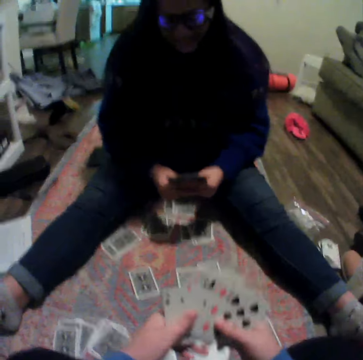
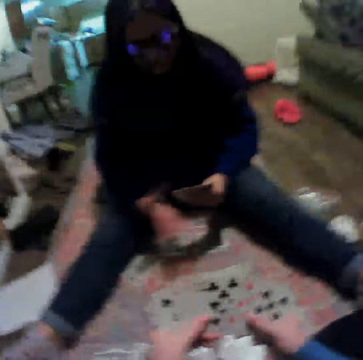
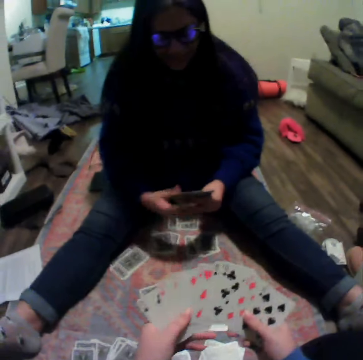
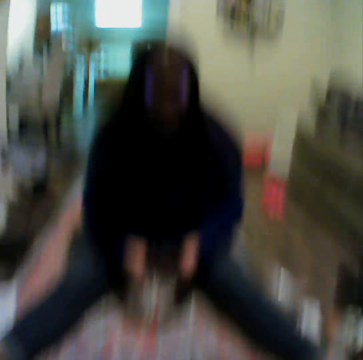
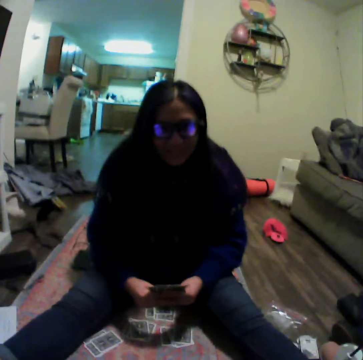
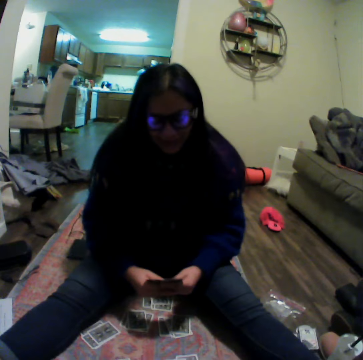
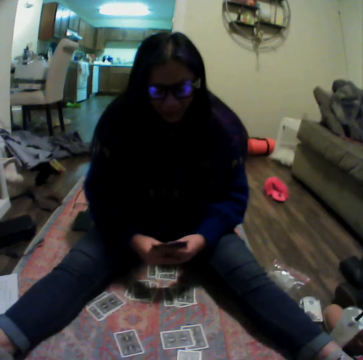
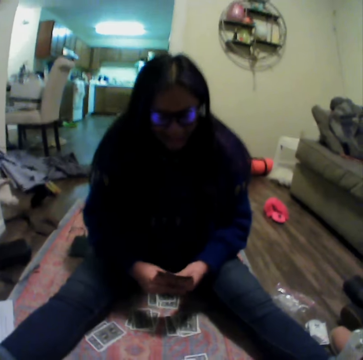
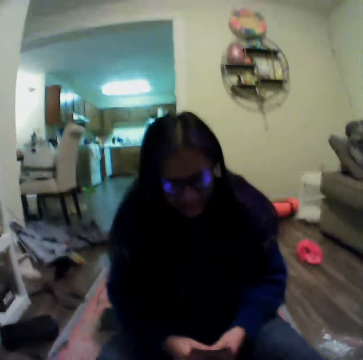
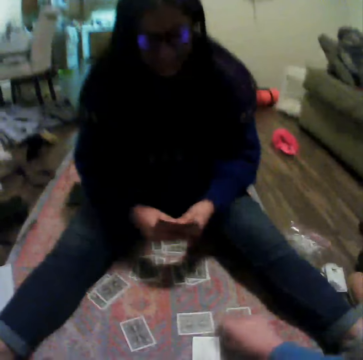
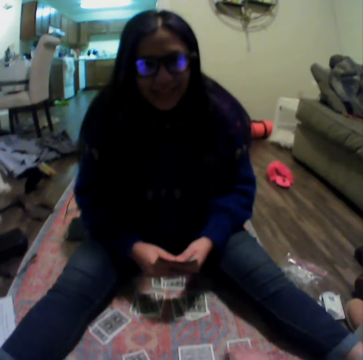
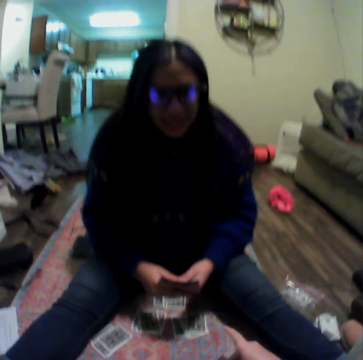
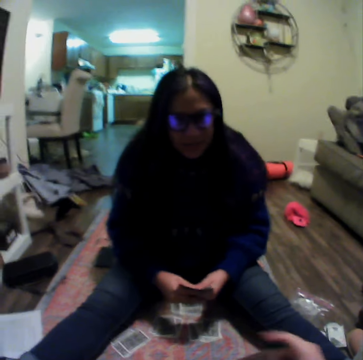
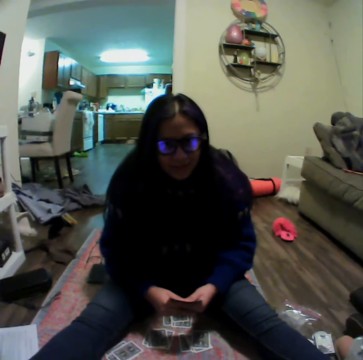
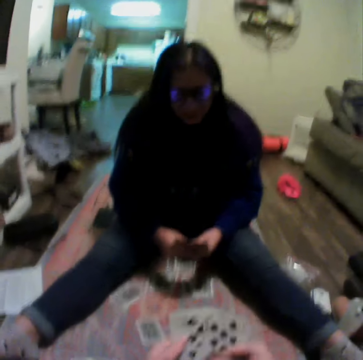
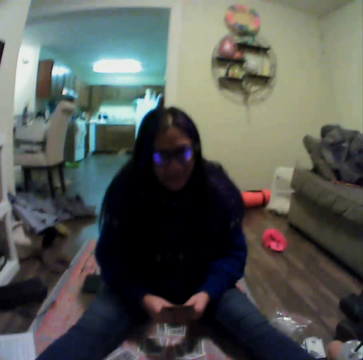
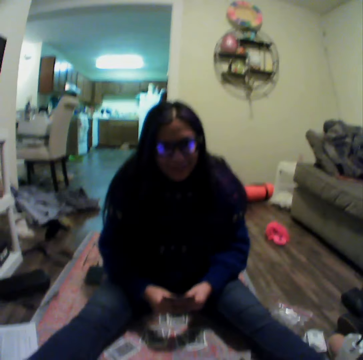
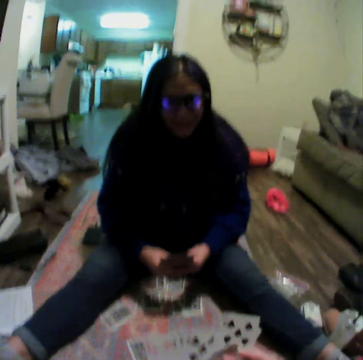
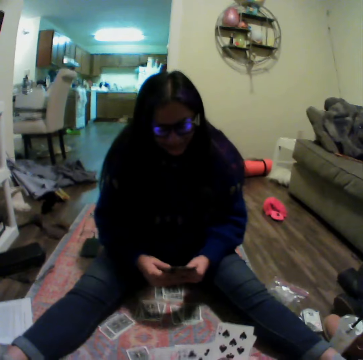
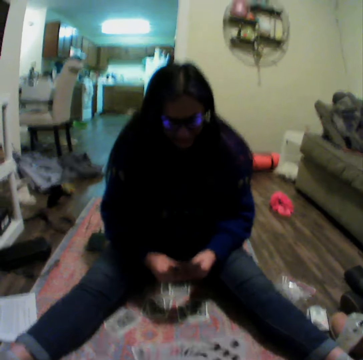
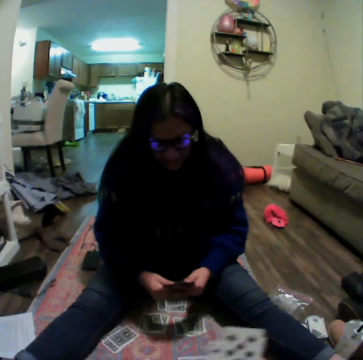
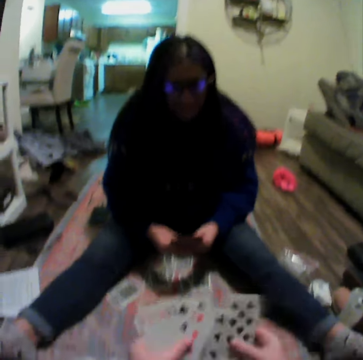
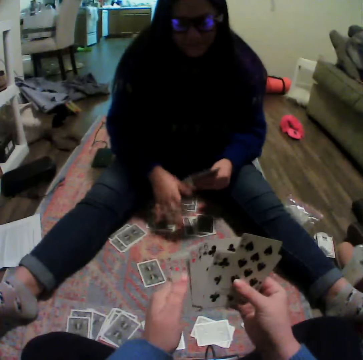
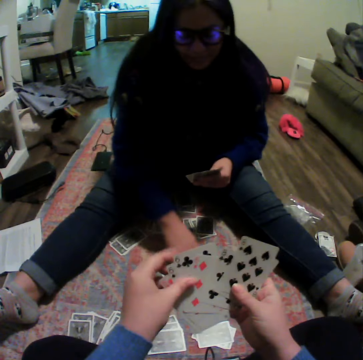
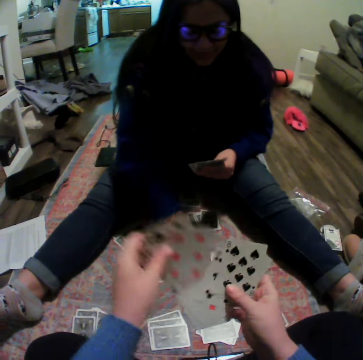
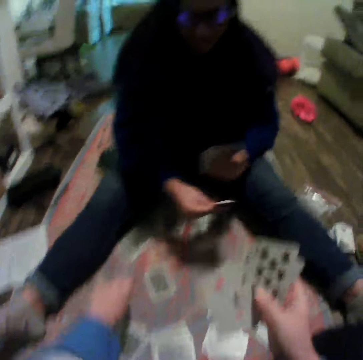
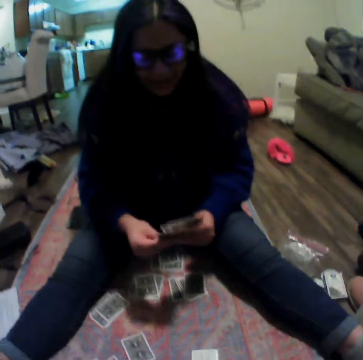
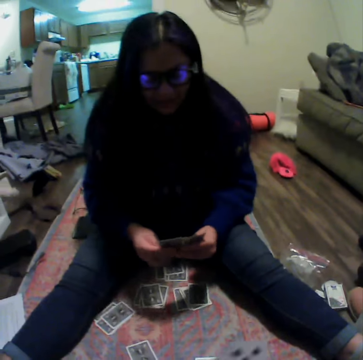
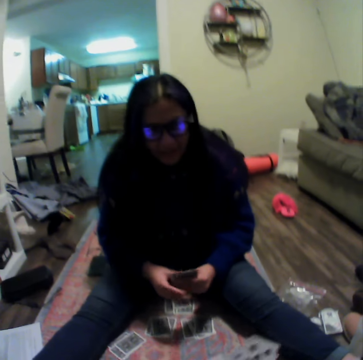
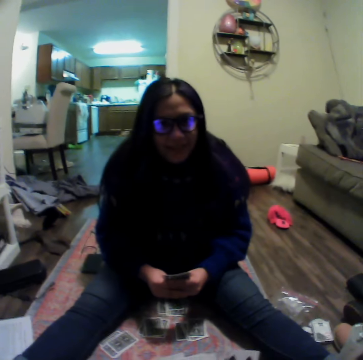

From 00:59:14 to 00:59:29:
The camera wearer shuffles the cards on her hands. She arranges cards. She plays a card game with a woman on the floor. The woman picks a card.

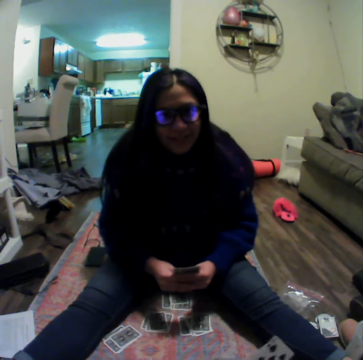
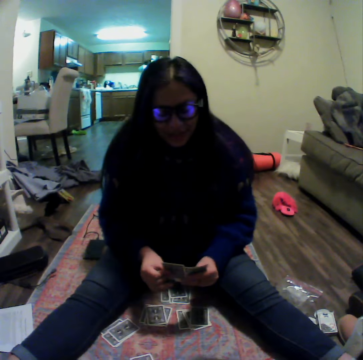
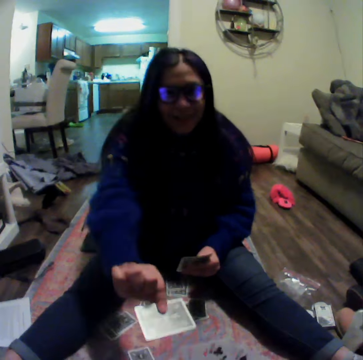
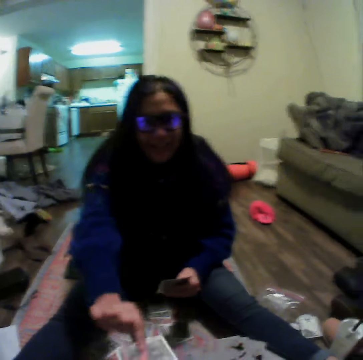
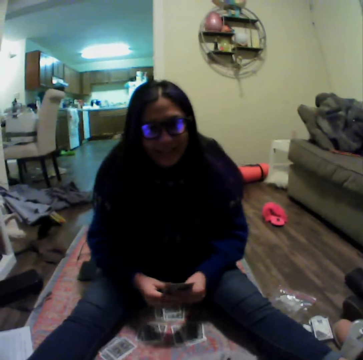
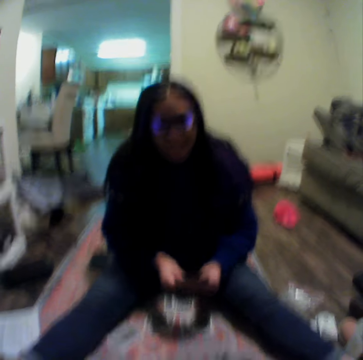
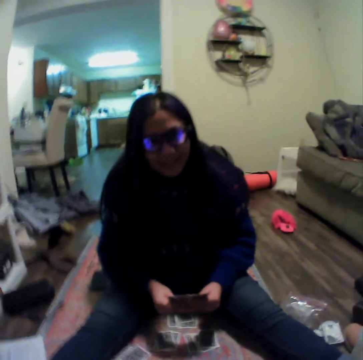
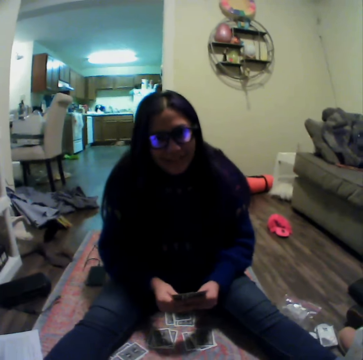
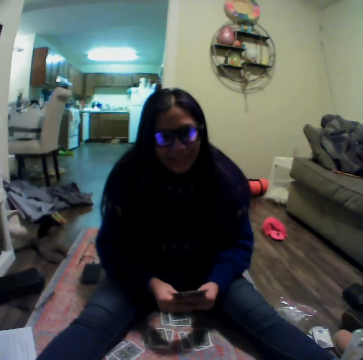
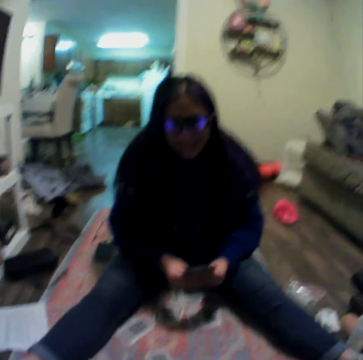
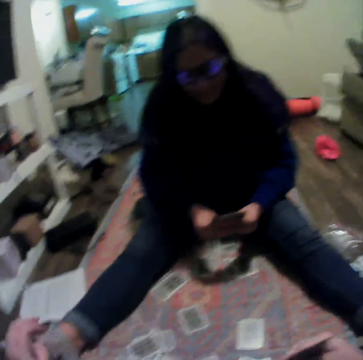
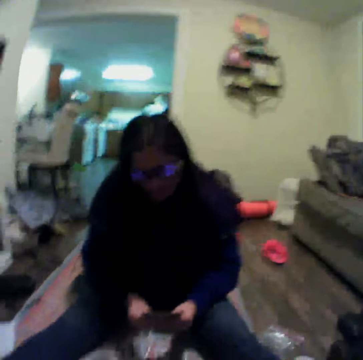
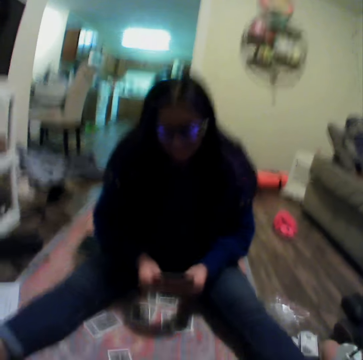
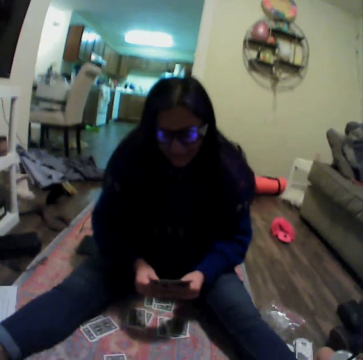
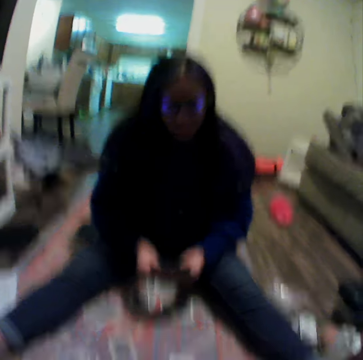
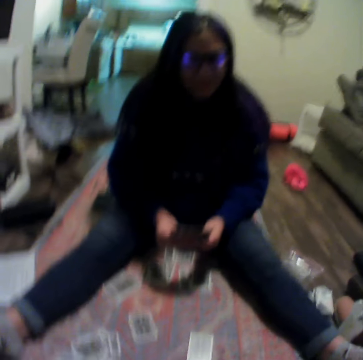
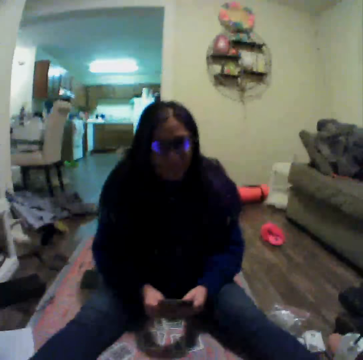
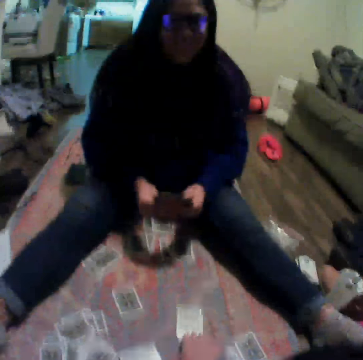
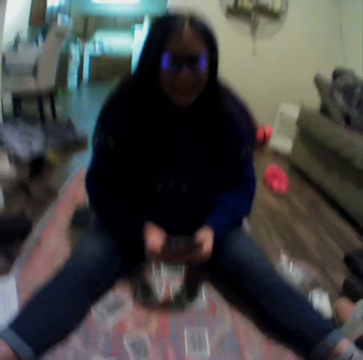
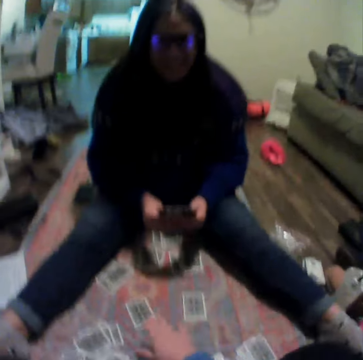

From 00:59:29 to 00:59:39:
A woman gives the camera wearer a card. The woman talks to the camera wearer.

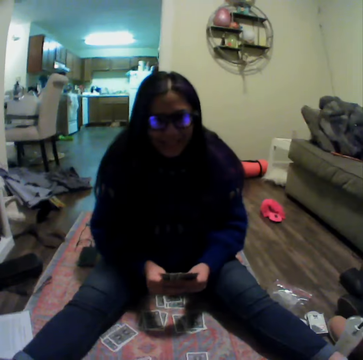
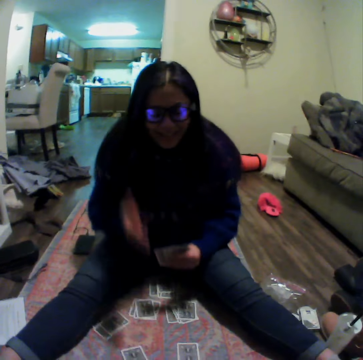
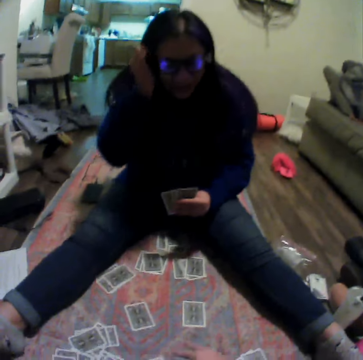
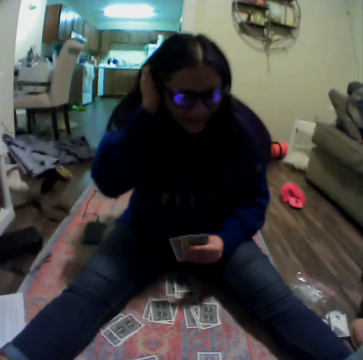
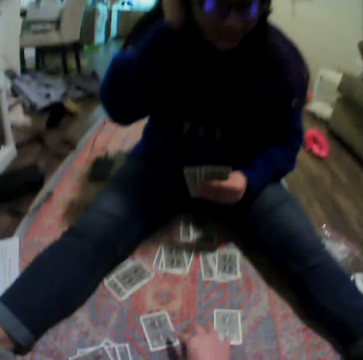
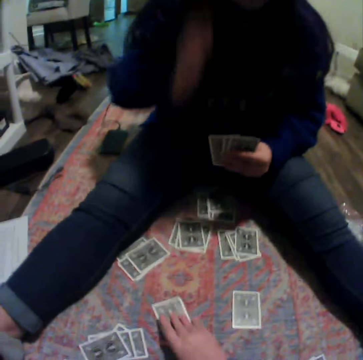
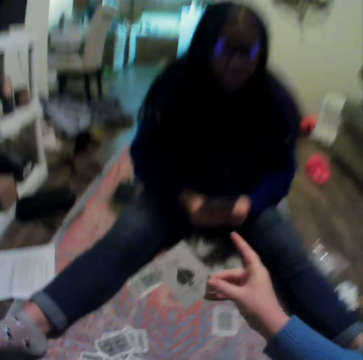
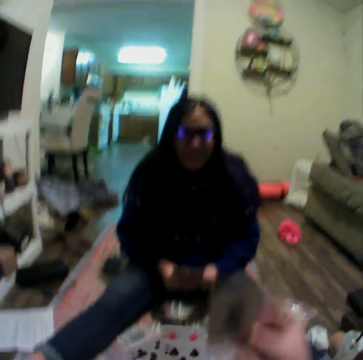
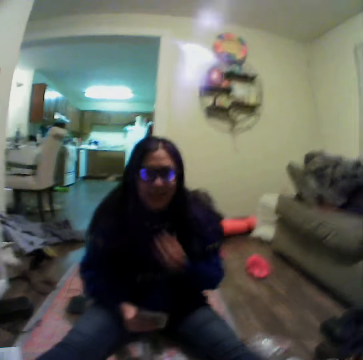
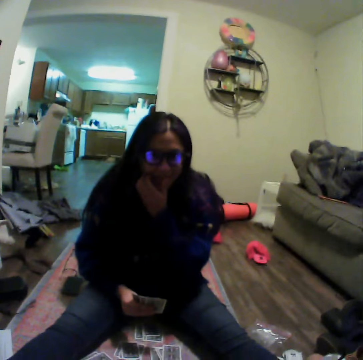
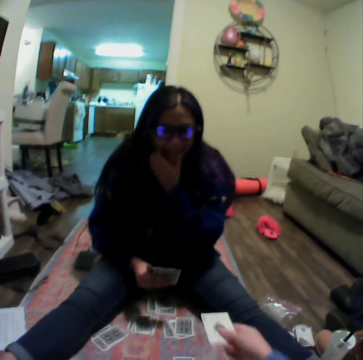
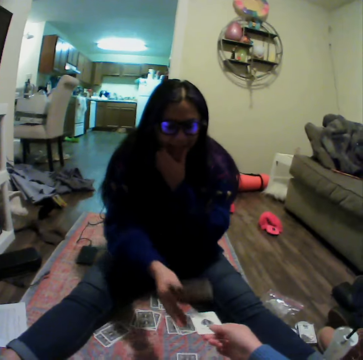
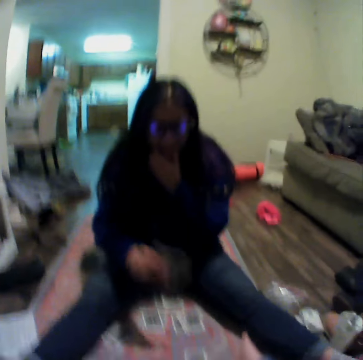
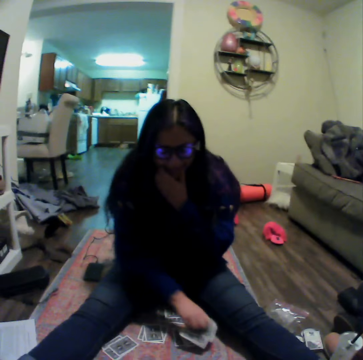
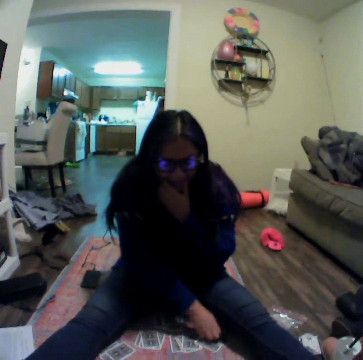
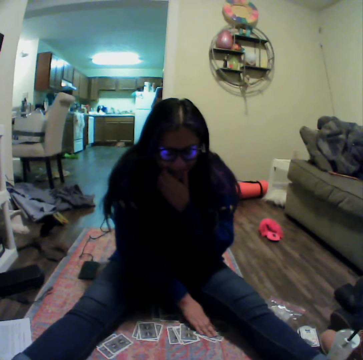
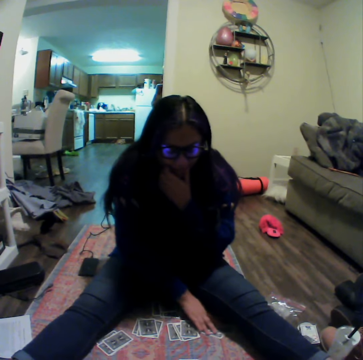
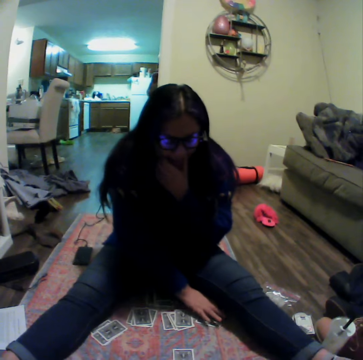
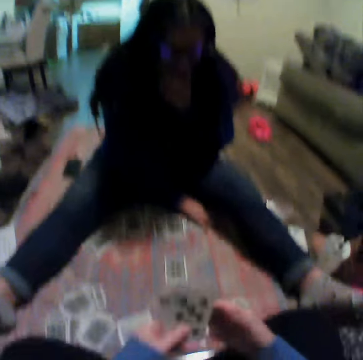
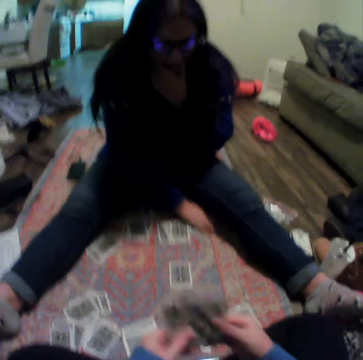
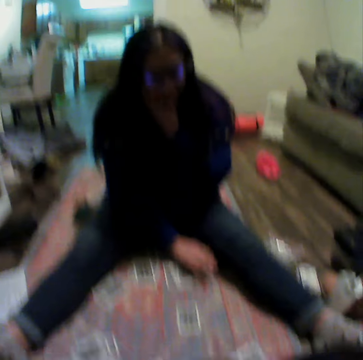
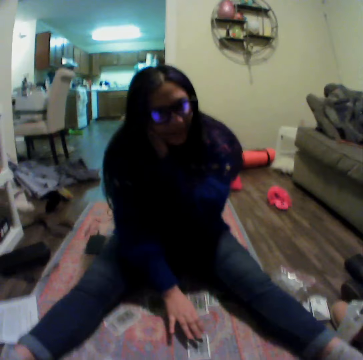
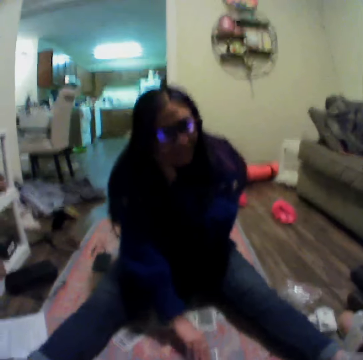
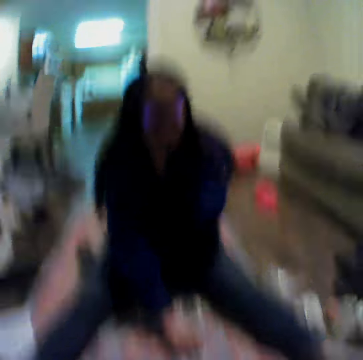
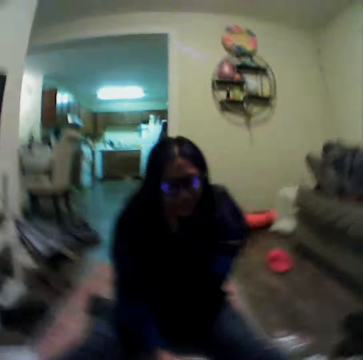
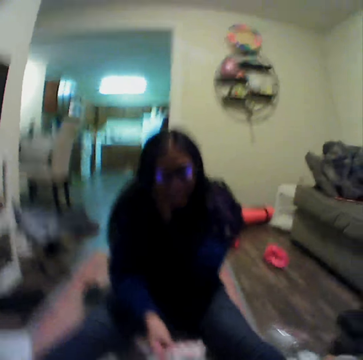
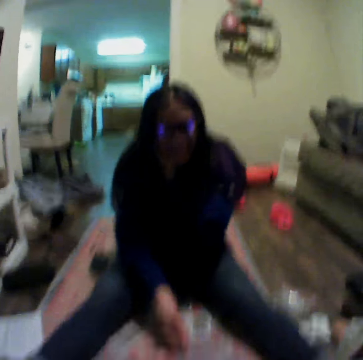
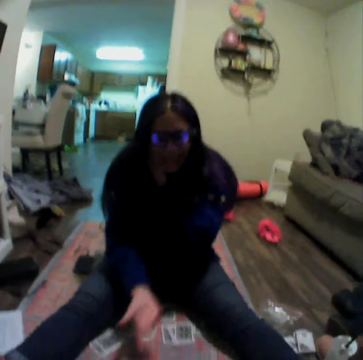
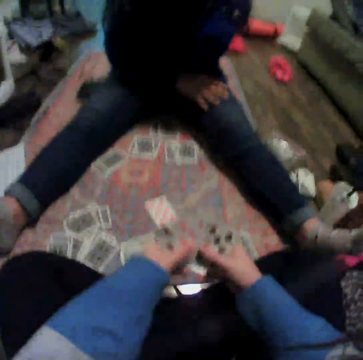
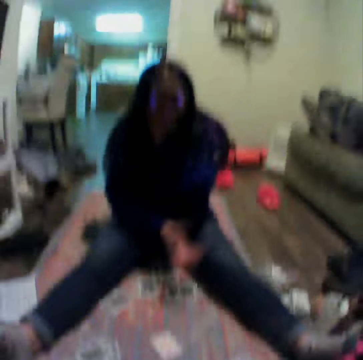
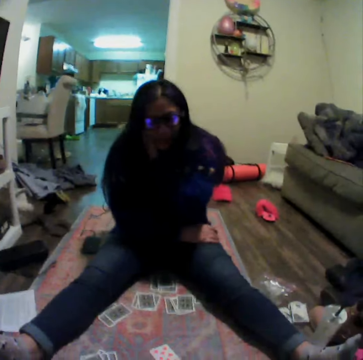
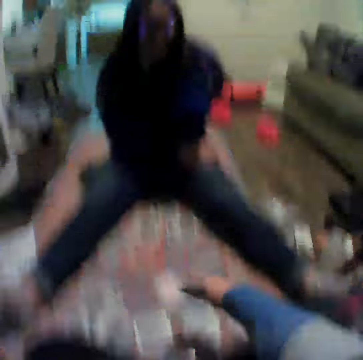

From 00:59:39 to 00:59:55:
The camera wearer picks a card. A woman picks a card from the camera wearer. The woman puts the card down. The camera wearer picks a card. The woman talks to the camera wearer.
